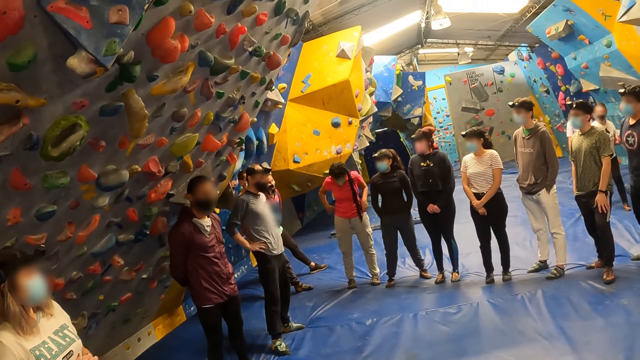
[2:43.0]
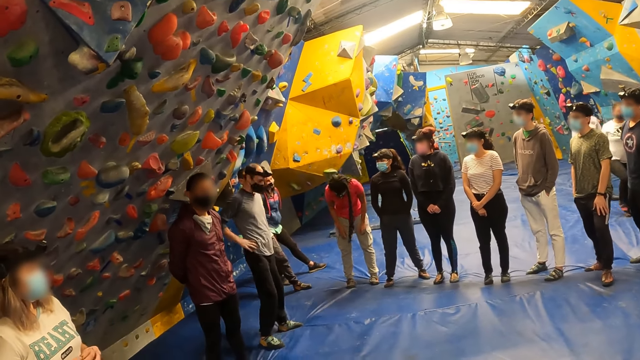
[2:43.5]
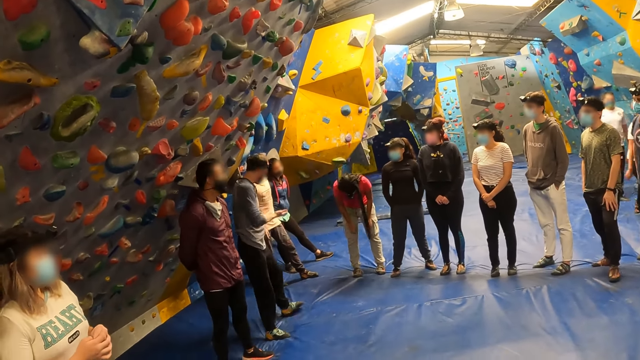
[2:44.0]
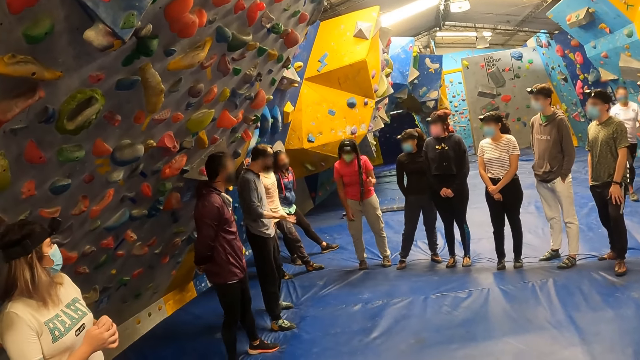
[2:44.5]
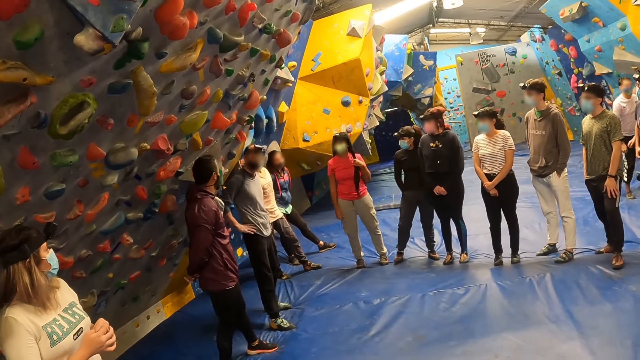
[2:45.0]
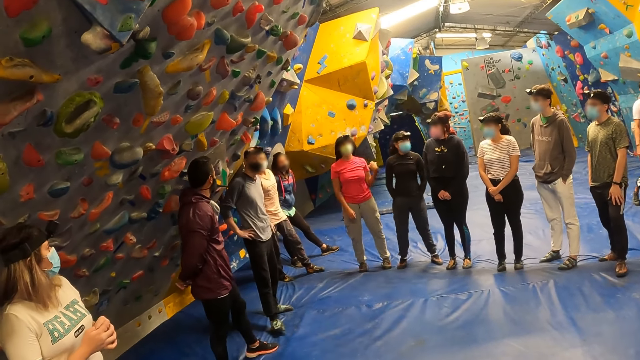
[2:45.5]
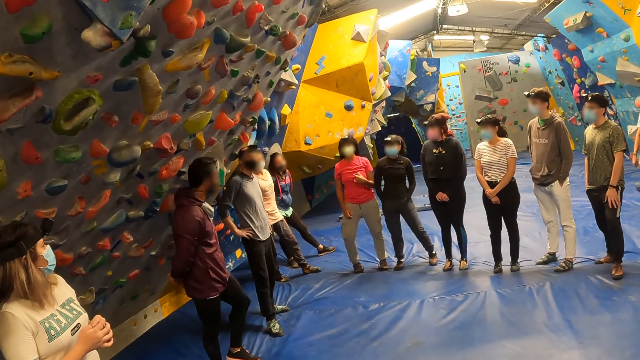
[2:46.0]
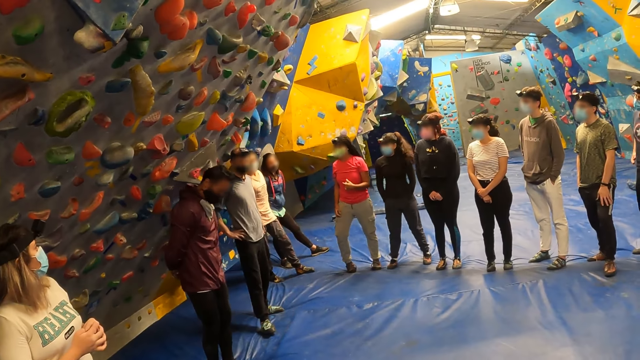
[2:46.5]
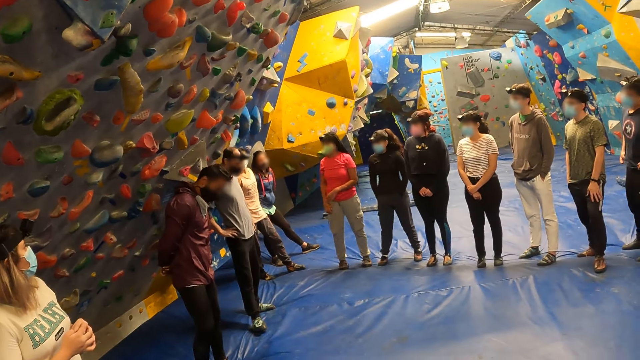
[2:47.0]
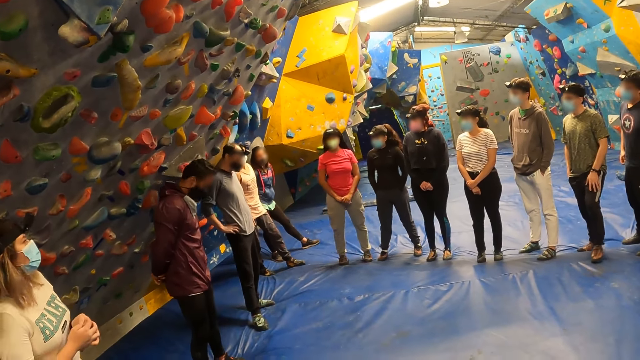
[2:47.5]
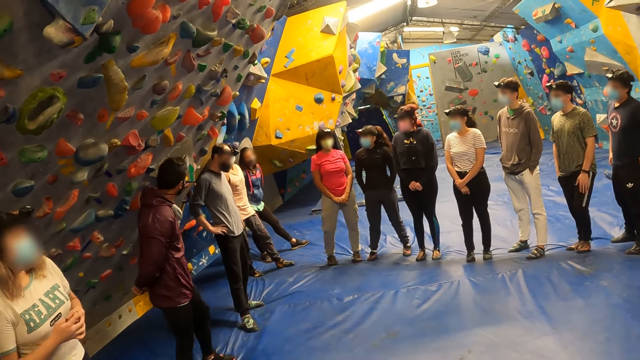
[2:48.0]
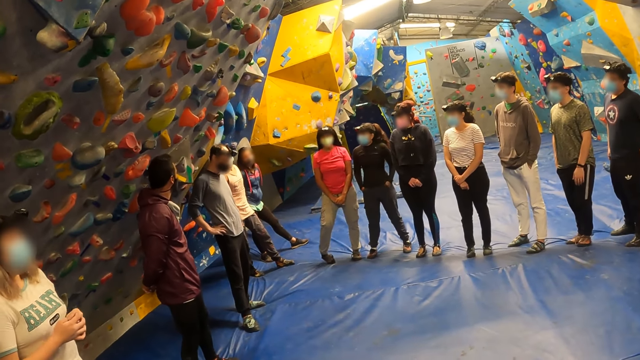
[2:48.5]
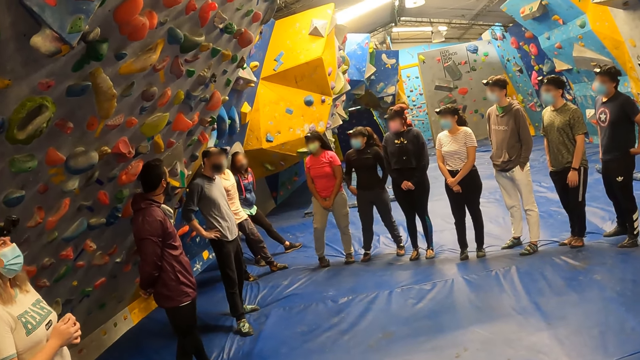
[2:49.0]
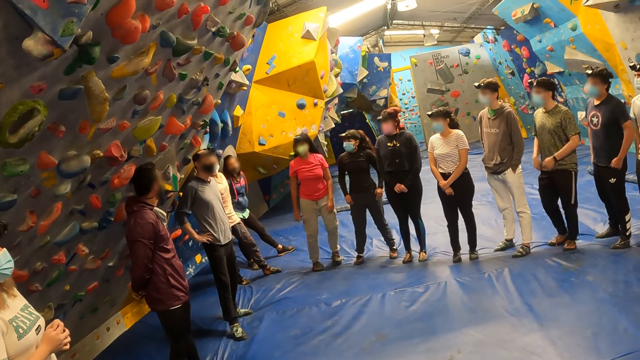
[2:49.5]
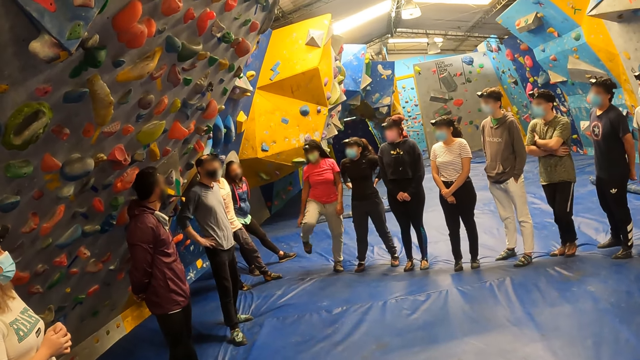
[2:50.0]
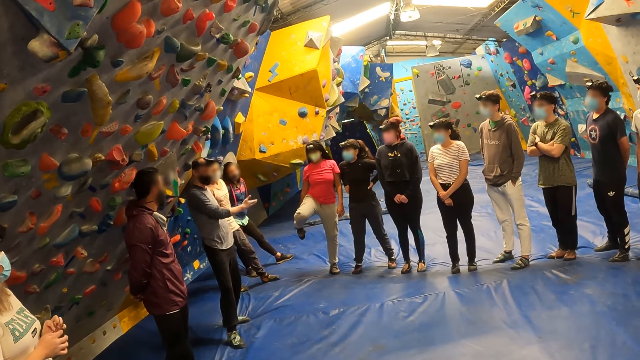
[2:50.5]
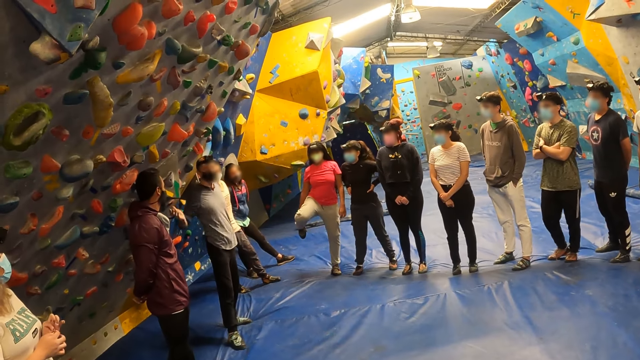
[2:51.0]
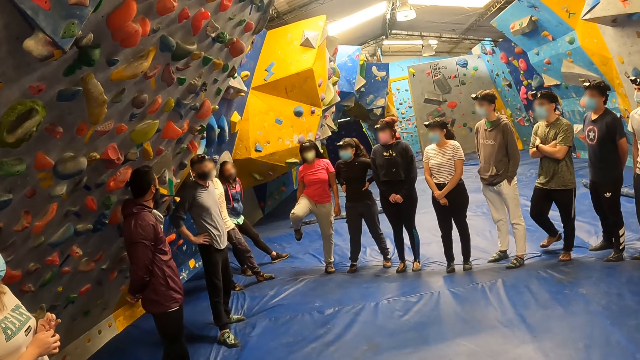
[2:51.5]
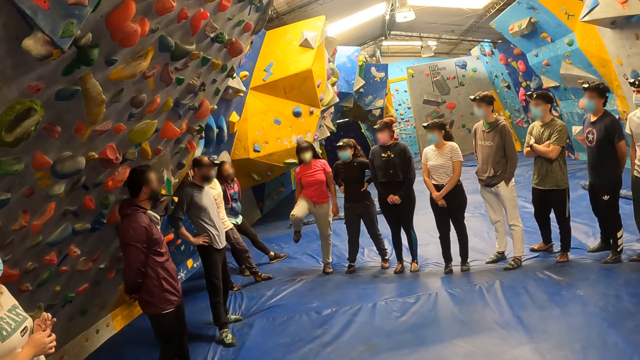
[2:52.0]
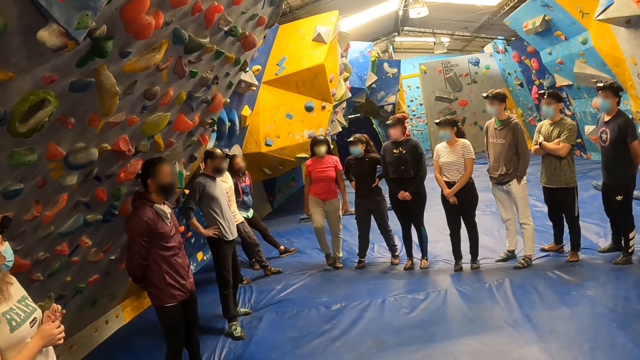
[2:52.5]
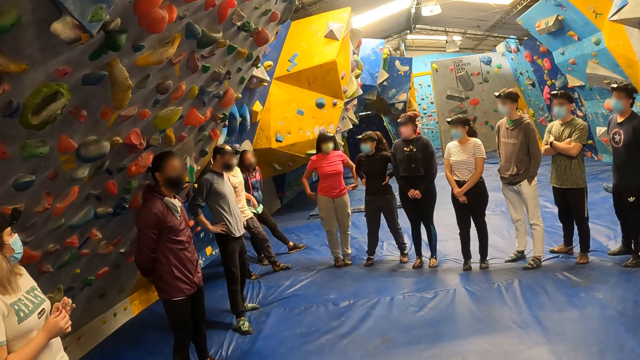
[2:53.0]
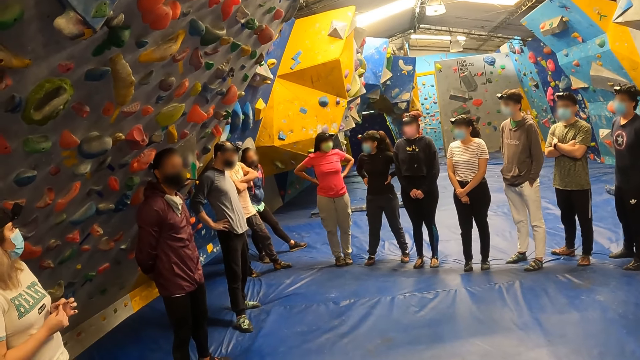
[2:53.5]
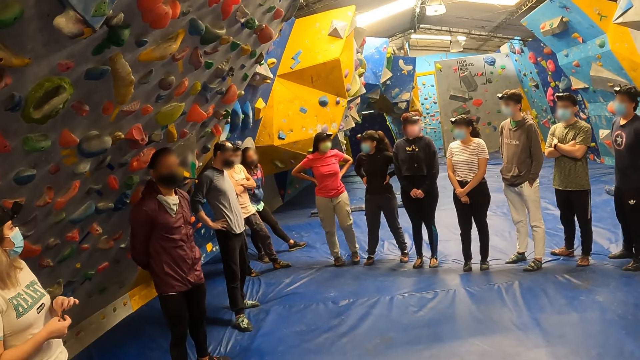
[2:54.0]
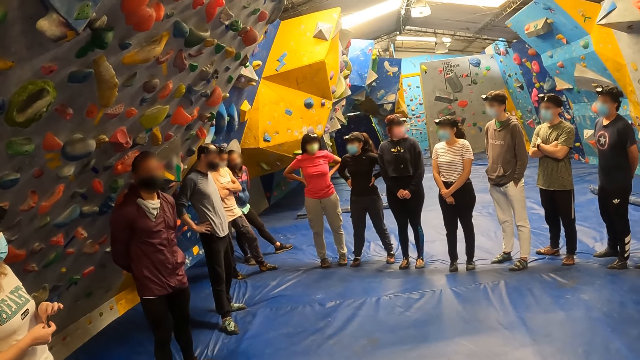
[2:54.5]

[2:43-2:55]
A woman bends. The woman lifts the right leg.

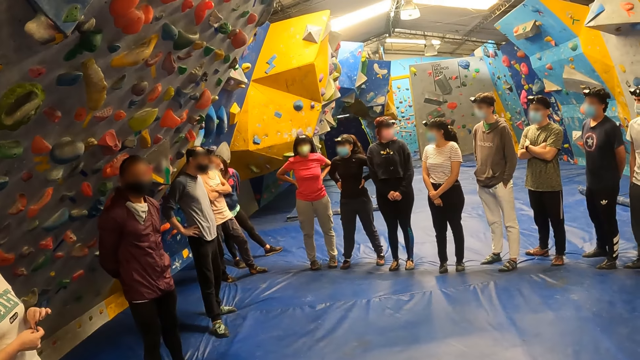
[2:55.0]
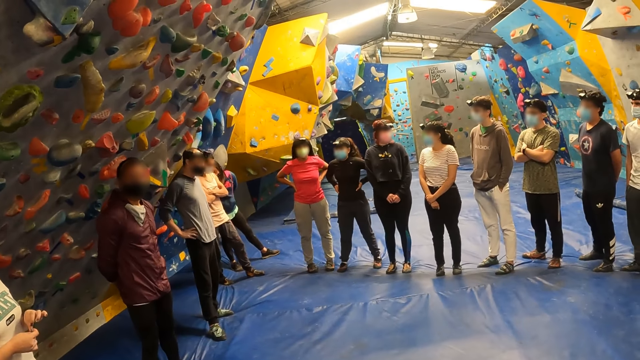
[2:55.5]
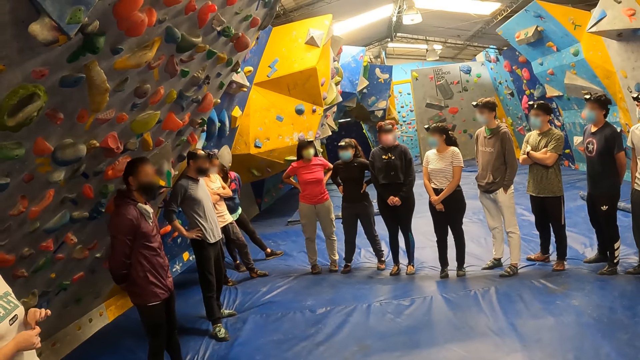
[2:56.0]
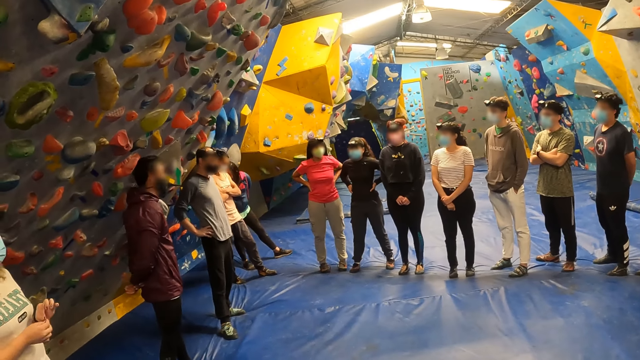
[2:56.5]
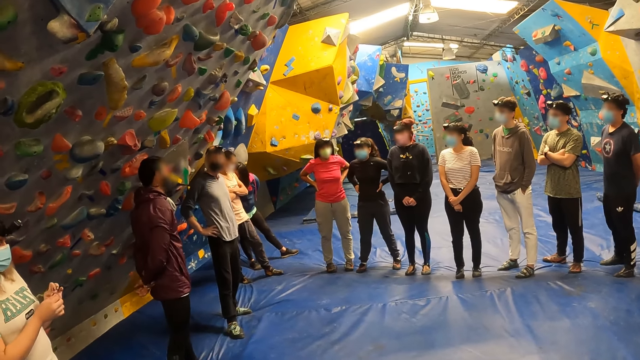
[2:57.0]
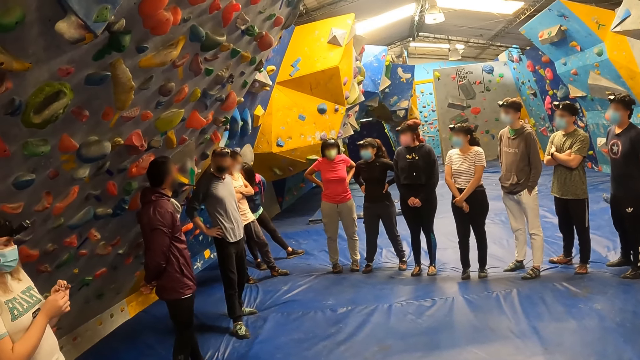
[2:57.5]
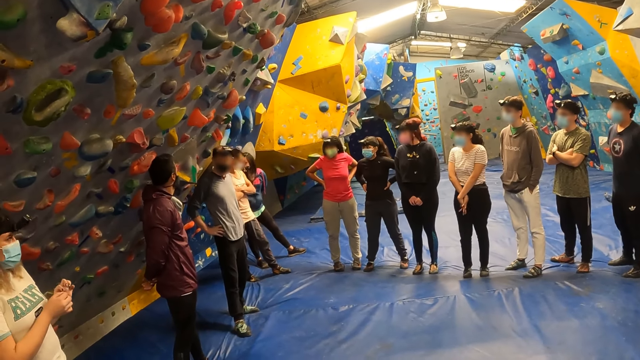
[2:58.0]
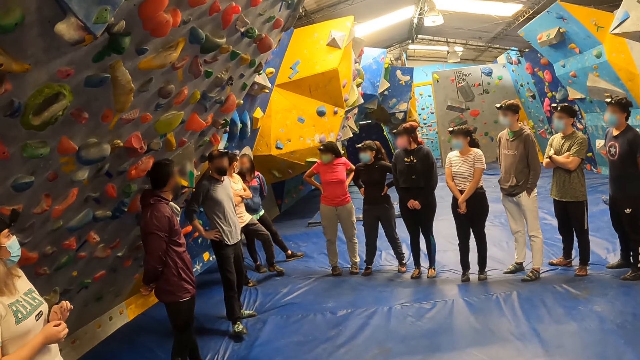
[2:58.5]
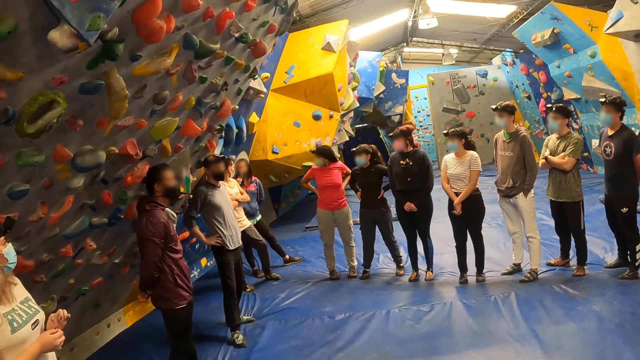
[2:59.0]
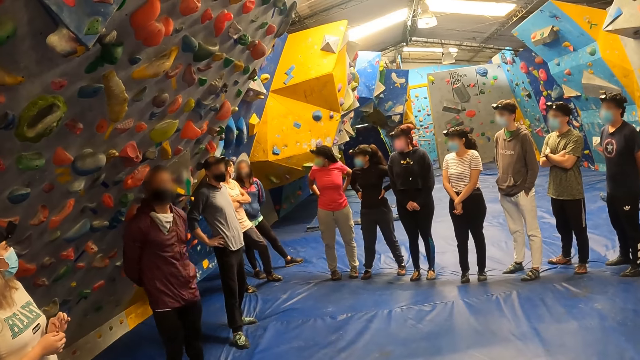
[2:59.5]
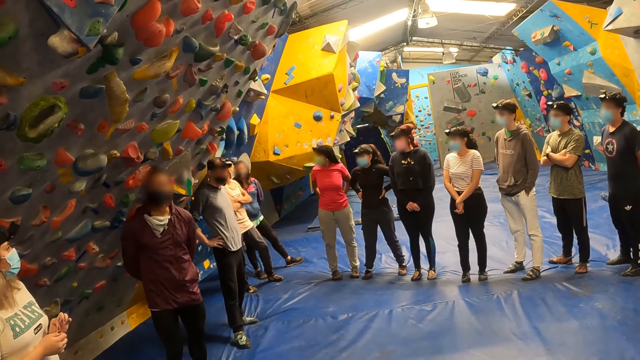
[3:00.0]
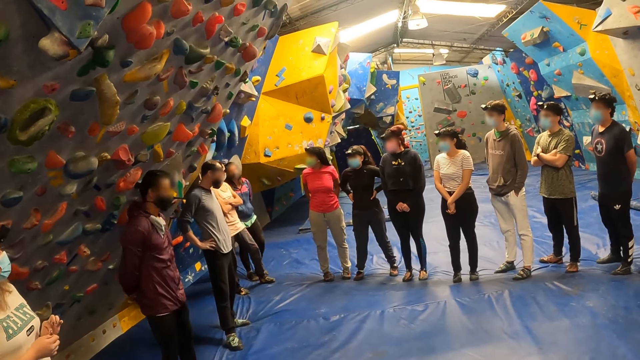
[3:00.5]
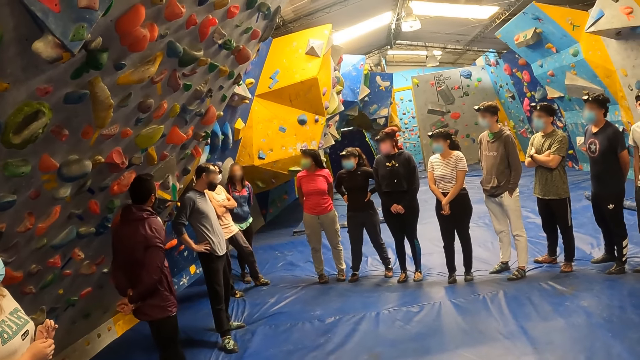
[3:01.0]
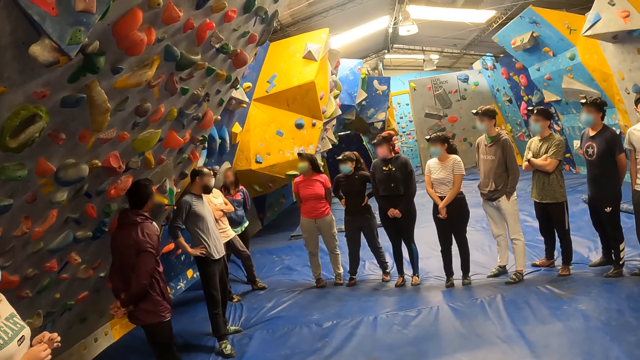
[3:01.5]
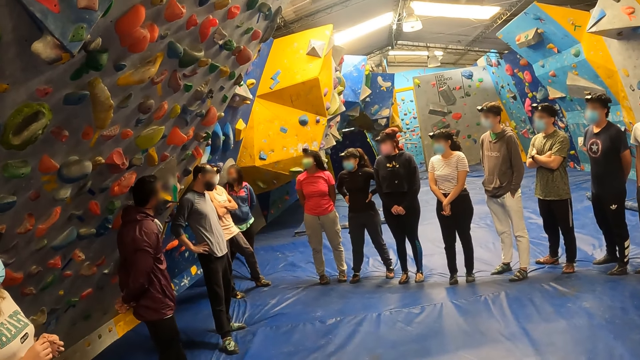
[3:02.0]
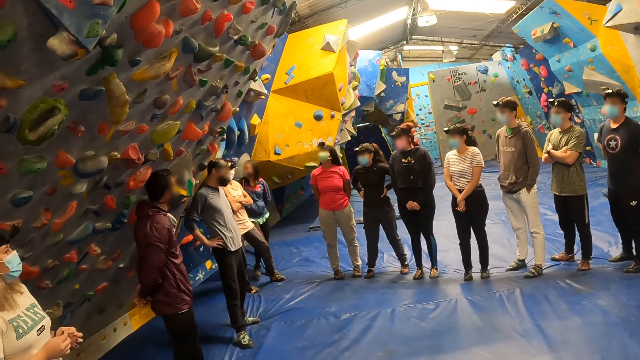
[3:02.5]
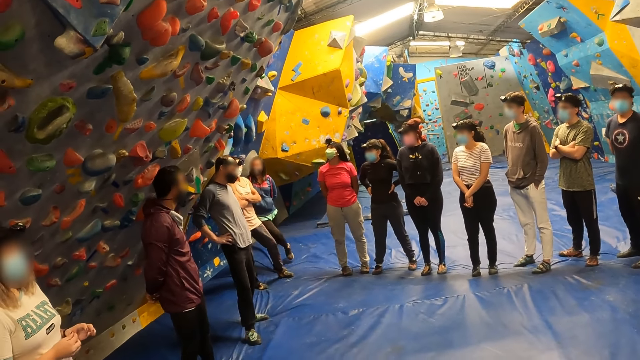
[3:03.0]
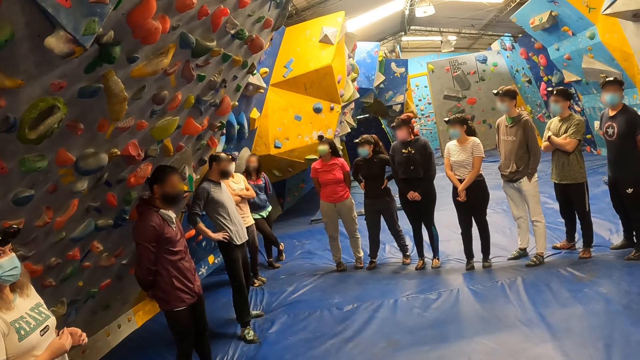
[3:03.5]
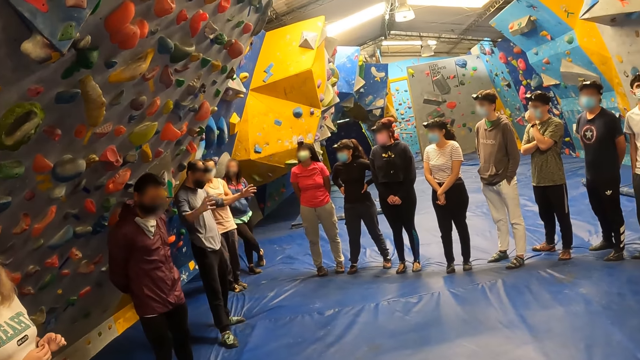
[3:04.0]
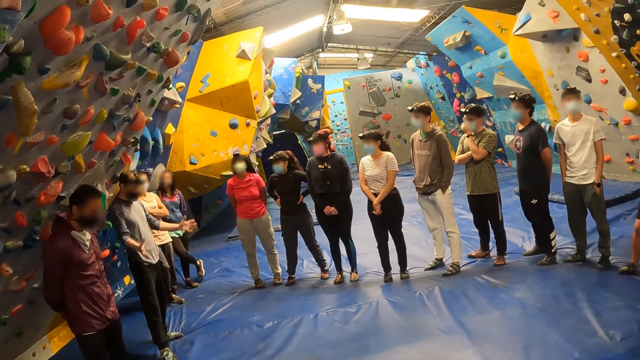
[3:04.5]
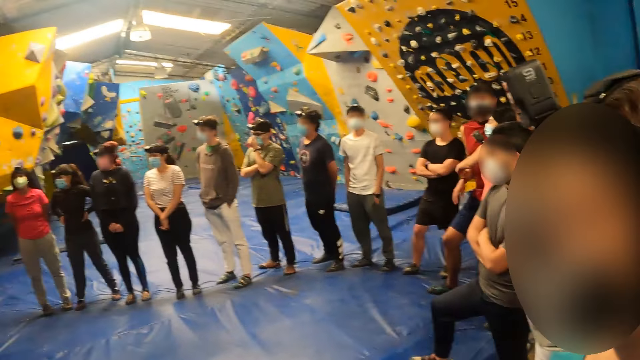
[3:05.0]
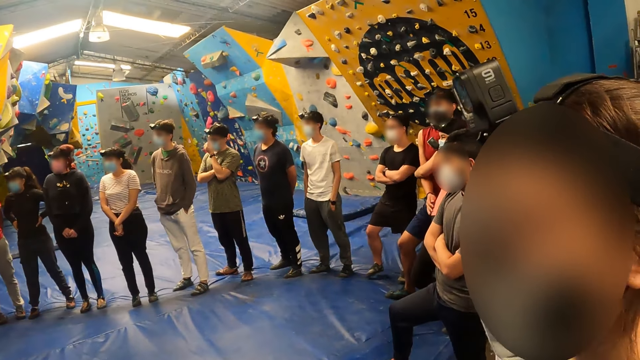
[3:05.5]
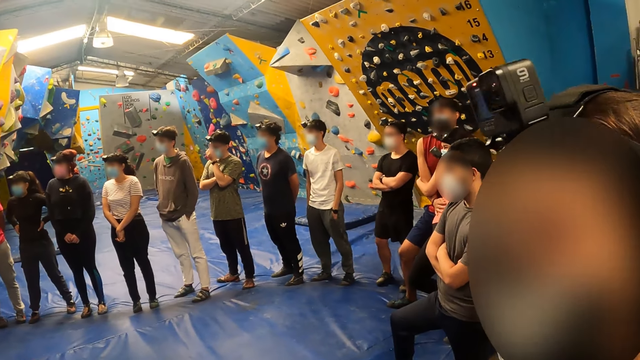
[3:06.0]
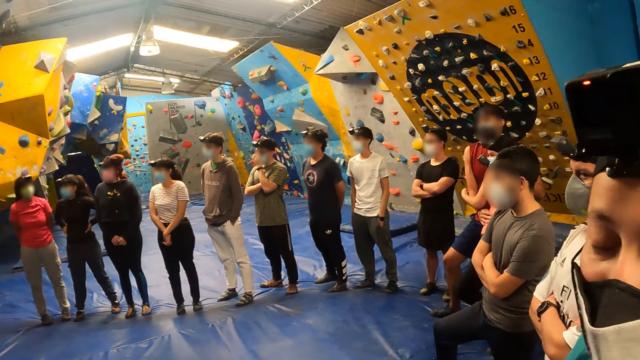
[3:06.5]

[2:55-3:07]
A man gestures. The camera wearer looks at a woman. They converse with the woman.
